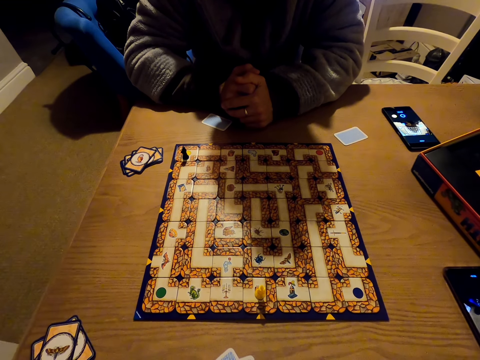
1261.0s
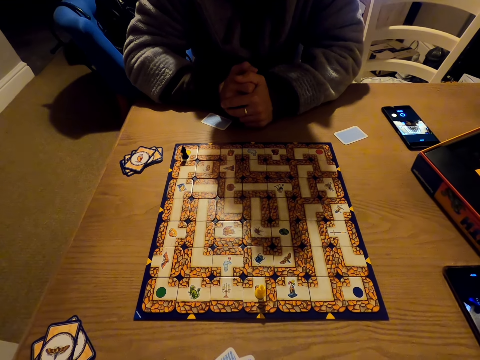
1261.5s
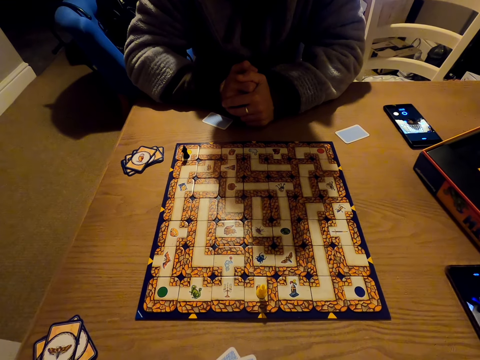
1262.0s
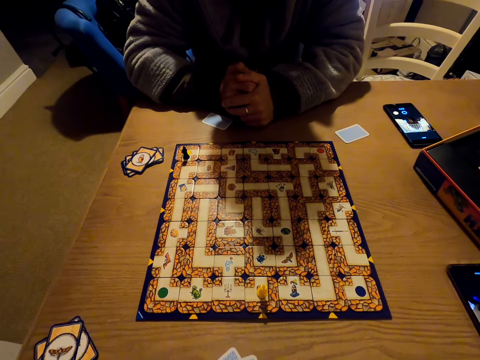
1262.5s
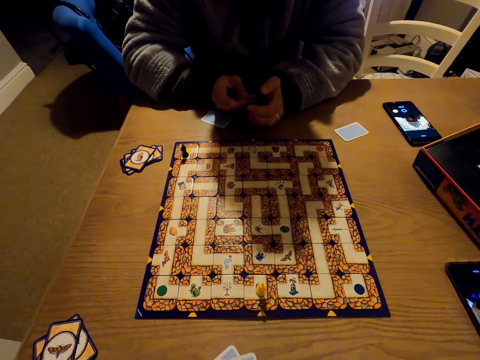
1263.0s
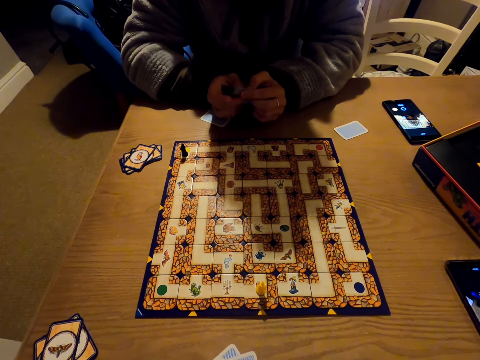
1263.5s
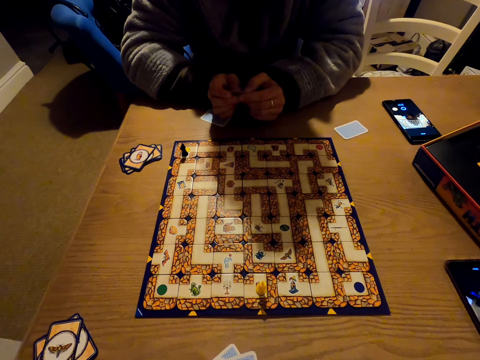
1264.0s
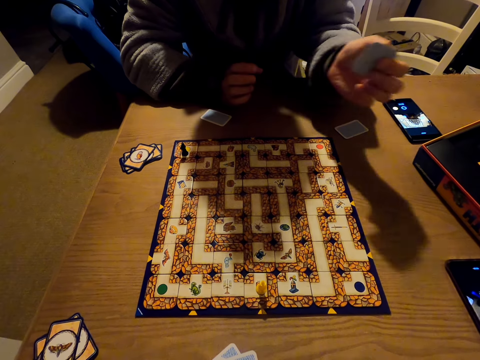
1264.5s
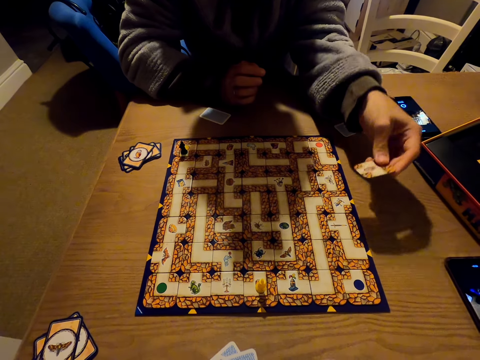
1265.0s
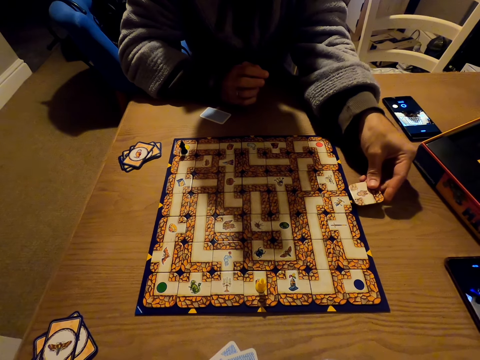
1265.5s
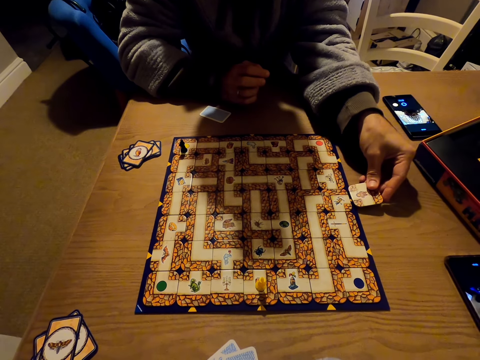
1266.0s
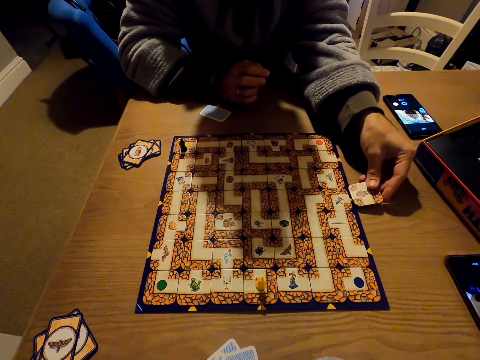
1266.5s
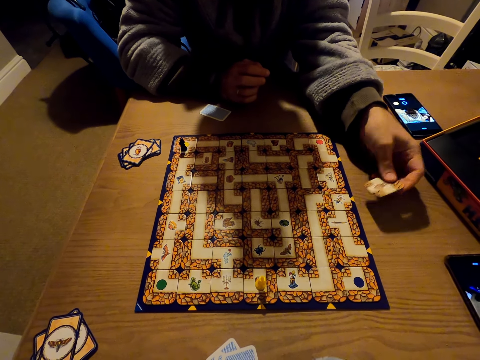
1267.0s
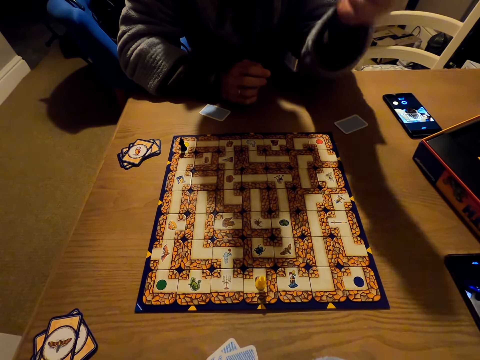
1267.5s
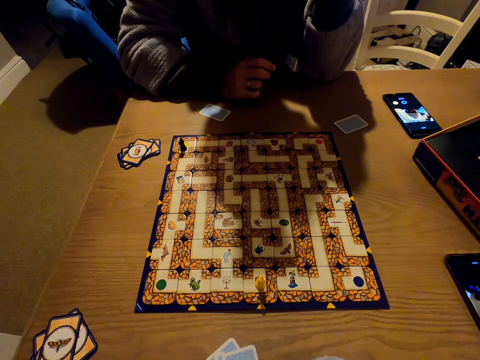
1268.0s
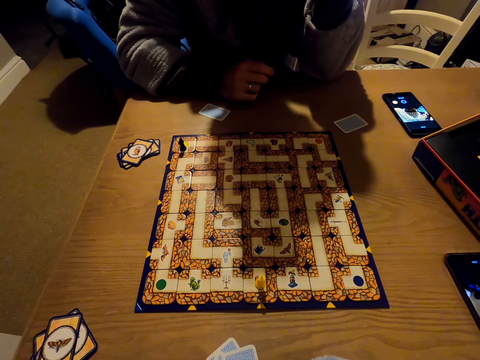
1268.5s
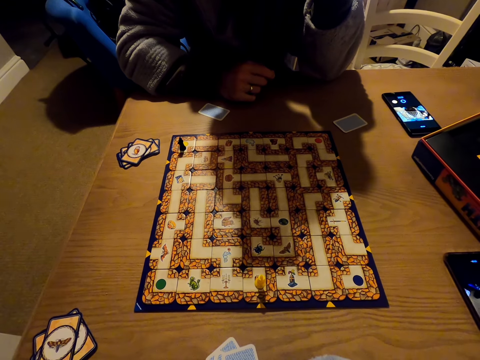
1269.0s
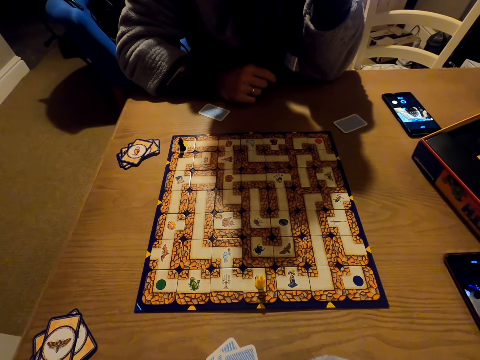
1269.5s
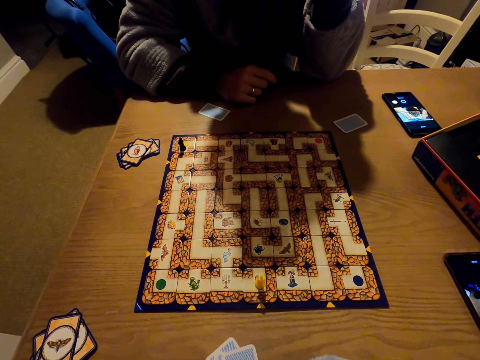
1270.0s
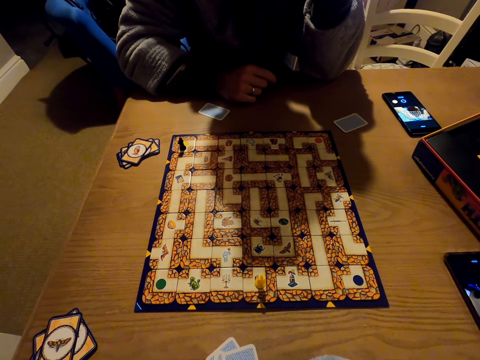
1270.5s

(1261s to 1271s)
A person plays the labyrinth board game.

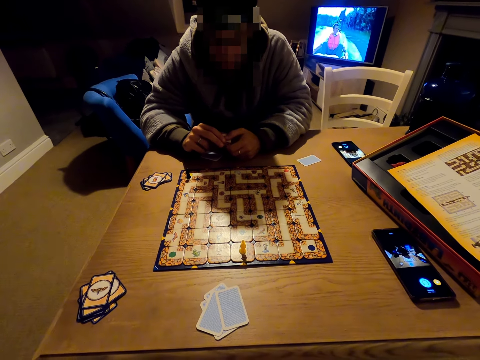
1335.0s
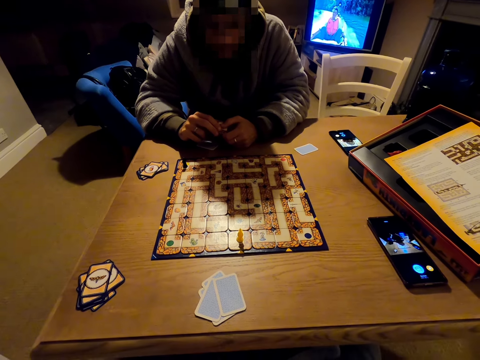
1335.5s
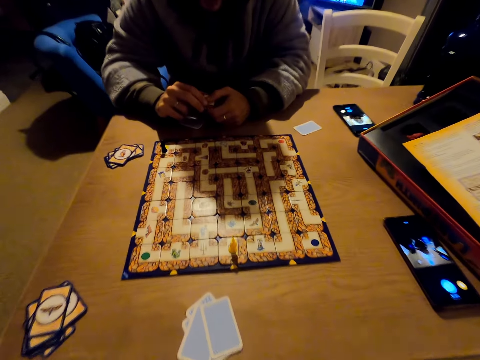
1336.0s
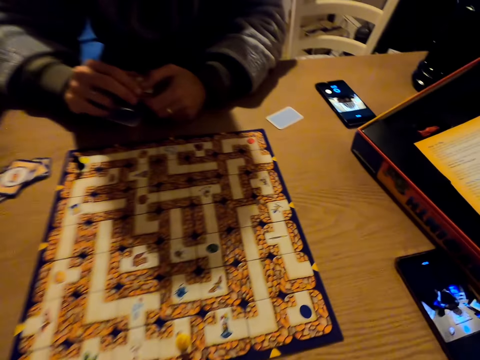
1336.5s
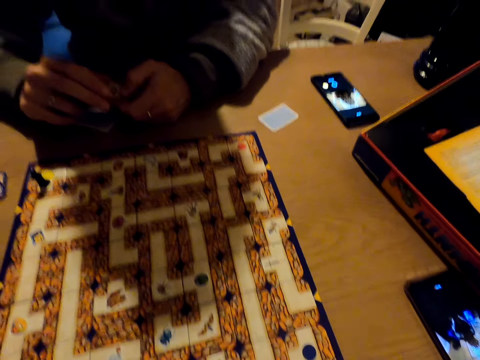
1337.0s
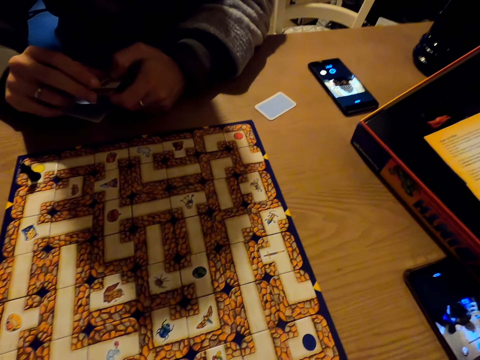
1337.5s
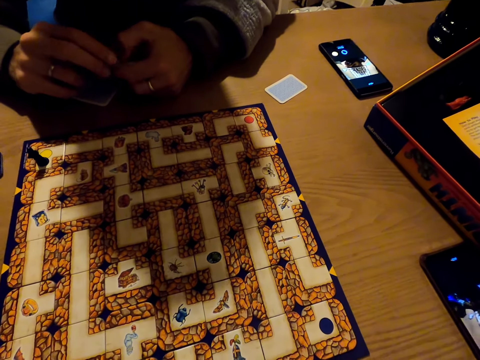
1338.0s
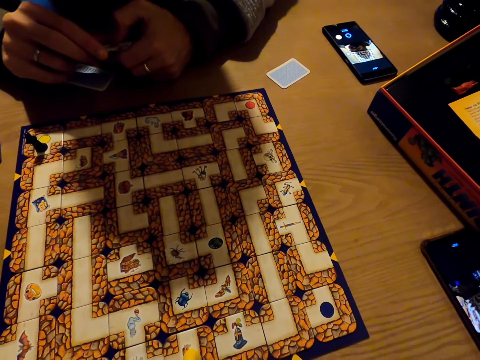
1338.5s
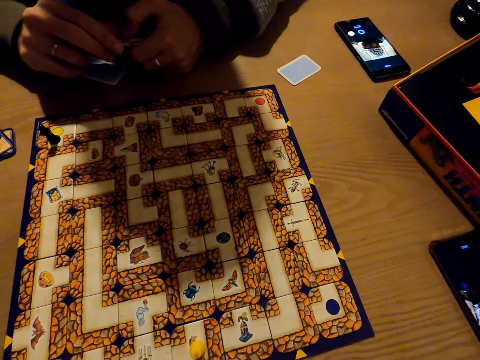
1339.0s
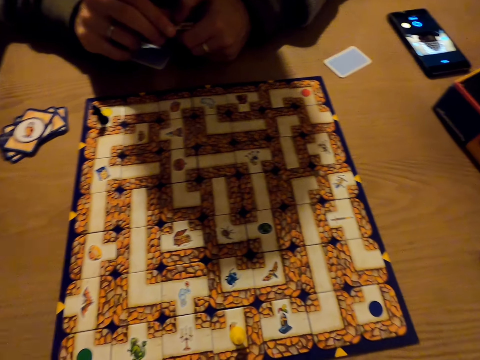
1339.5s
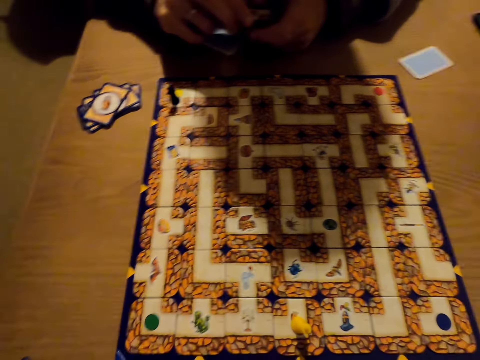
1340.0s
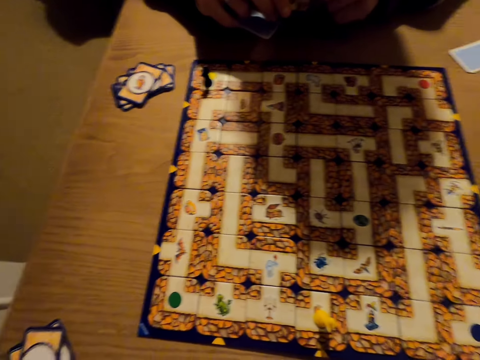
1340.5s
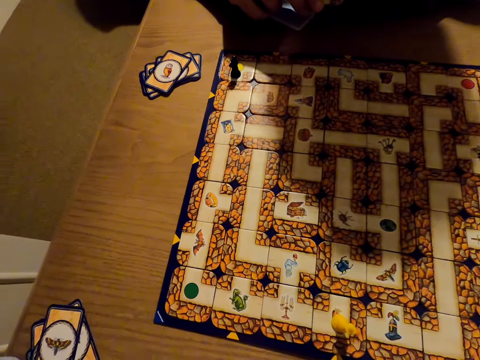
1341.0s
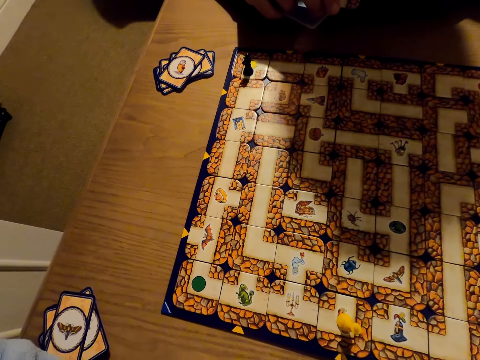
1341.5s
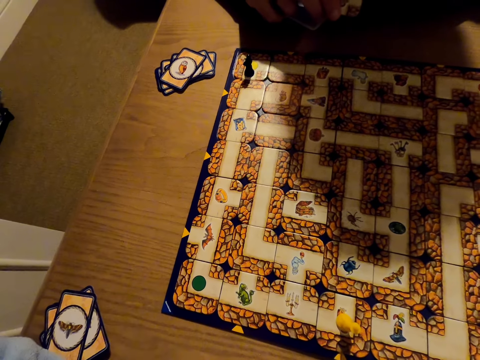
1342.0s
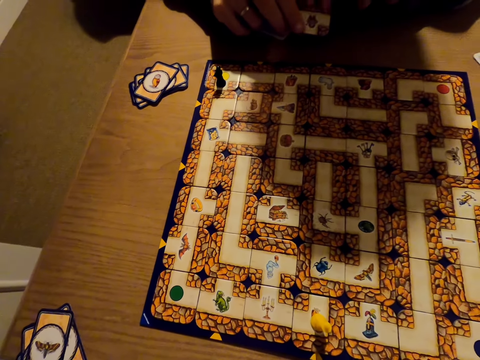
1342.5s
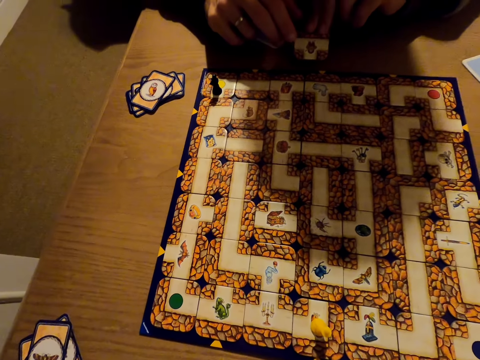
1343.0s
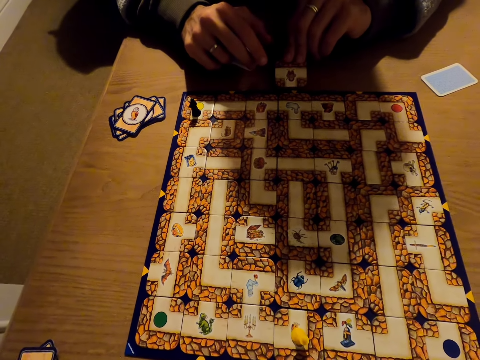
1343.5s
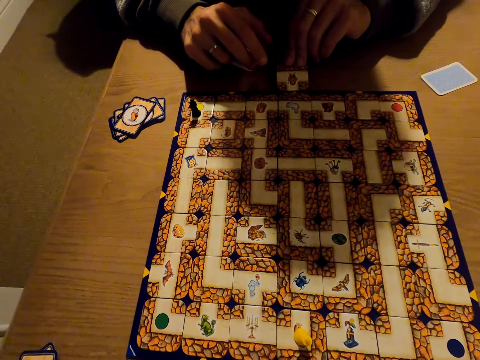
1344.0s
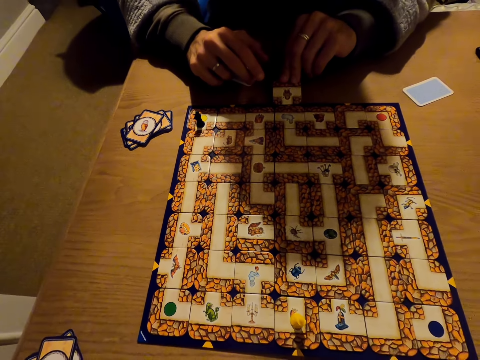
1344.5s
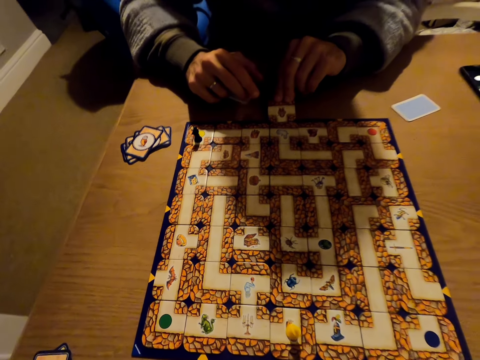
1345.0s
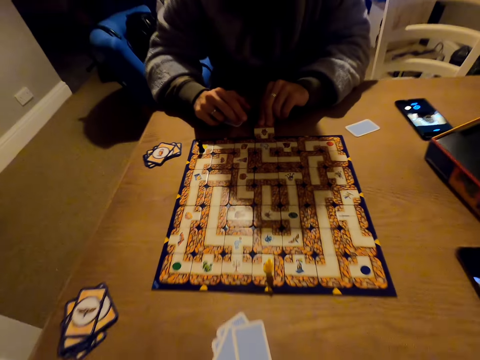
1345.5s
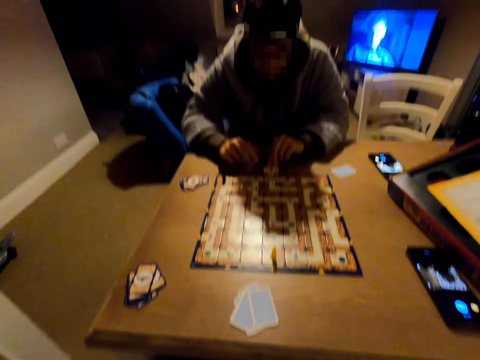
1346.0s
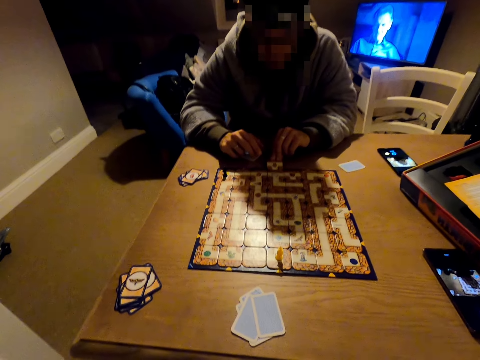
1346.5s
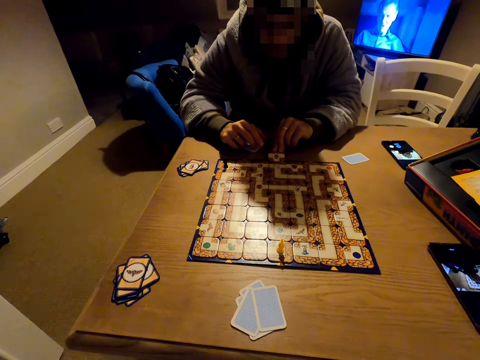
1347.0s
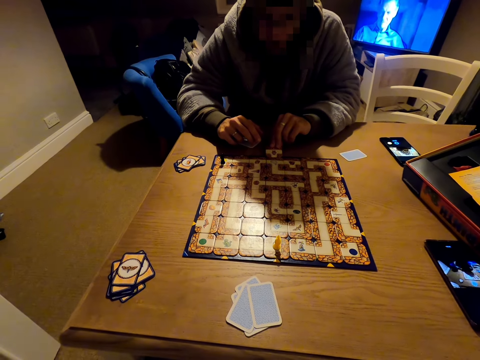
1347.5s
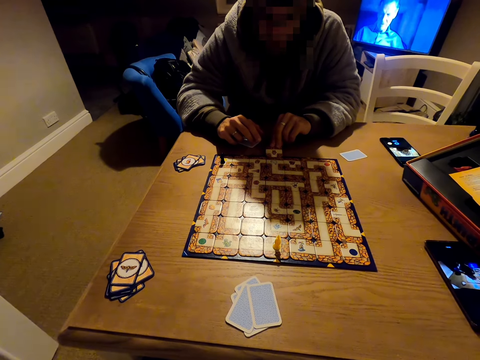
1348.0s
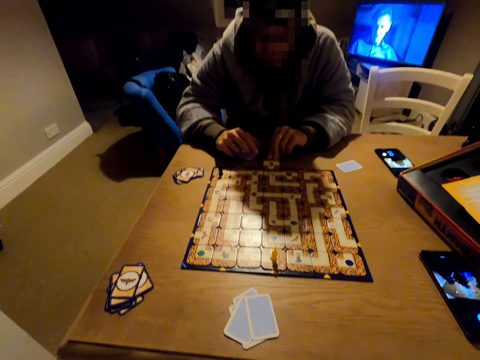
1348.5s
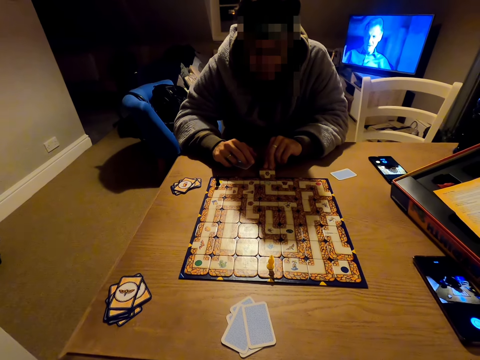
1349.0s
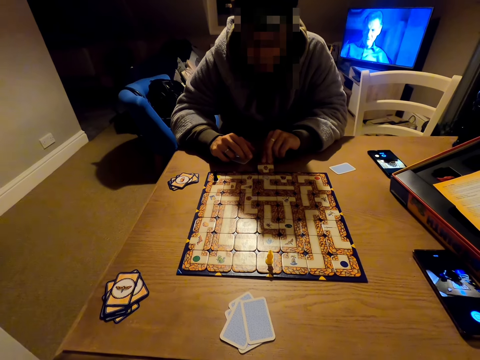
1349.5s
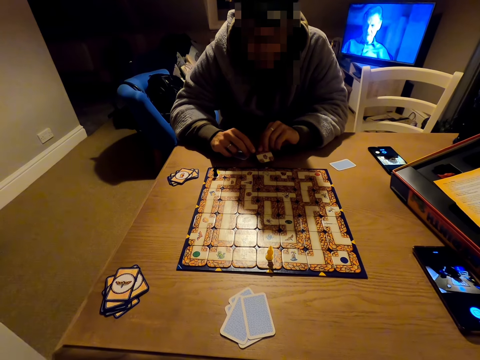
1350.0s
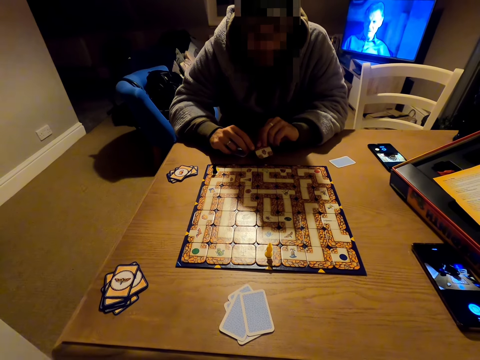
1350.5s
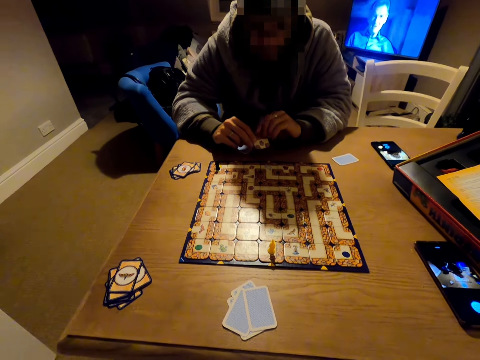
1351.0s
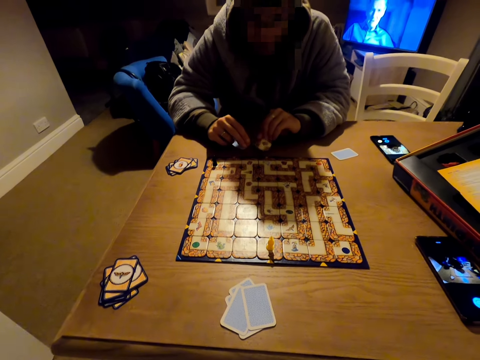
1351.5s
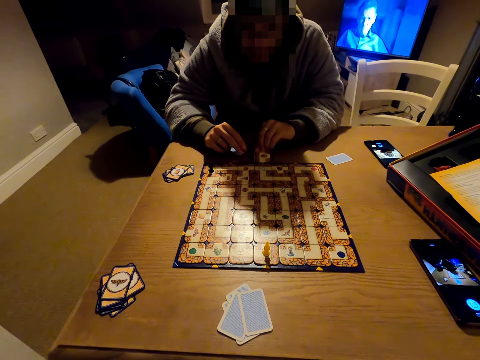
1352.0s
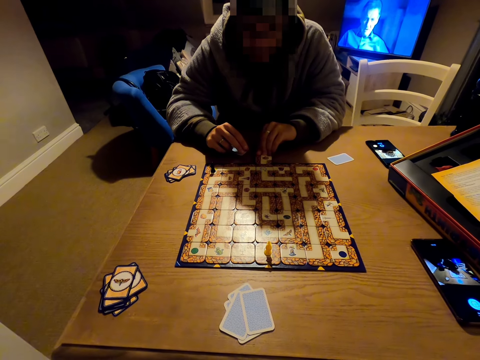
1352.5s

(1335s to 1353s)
The camera wearer looks closer at the labyrinth game. A person plays the labyrinth board game.
